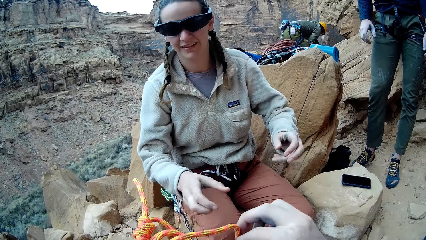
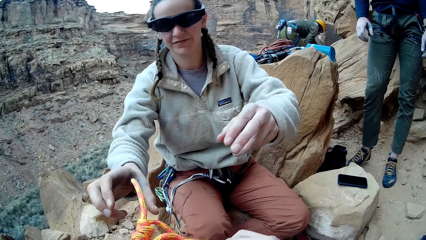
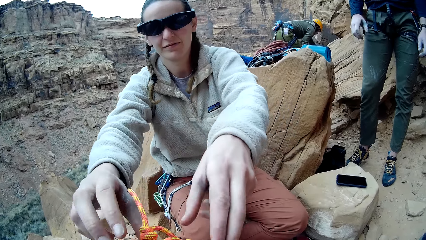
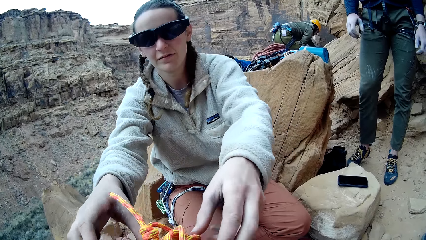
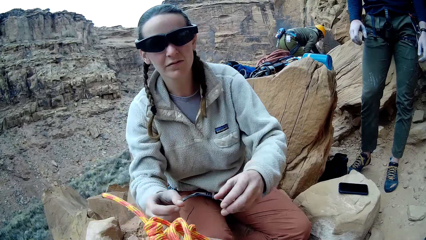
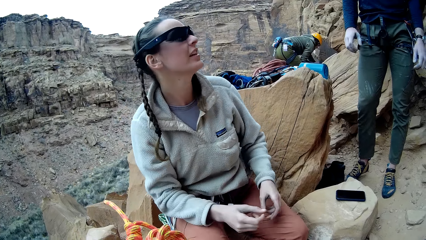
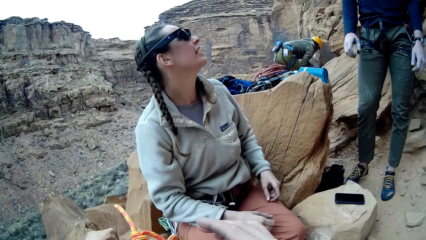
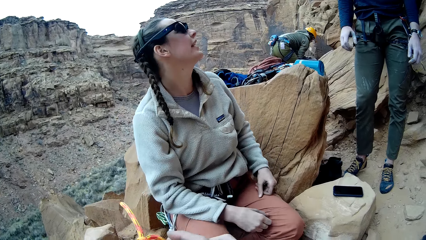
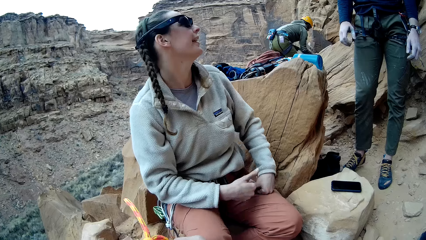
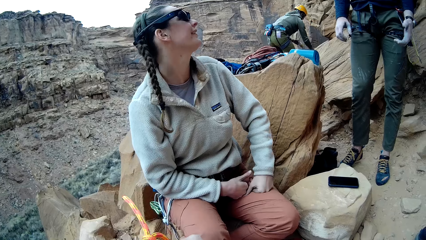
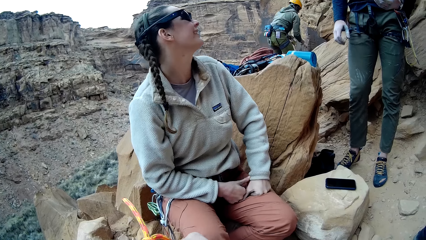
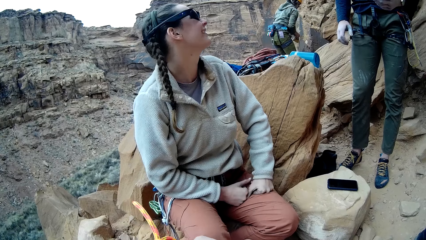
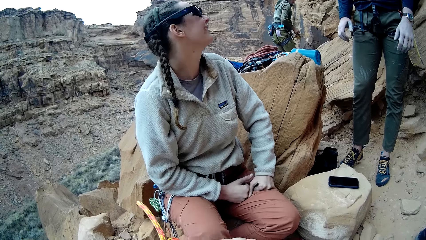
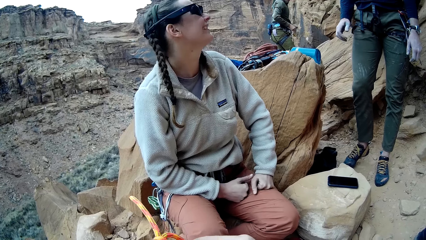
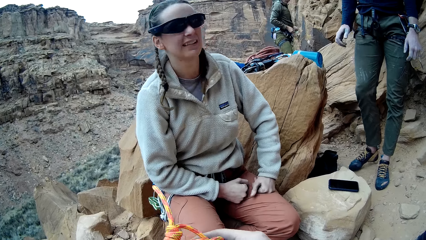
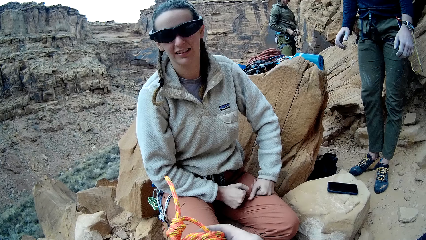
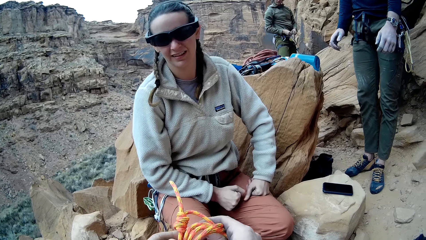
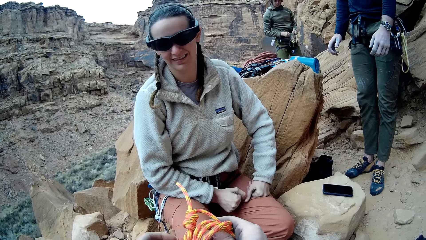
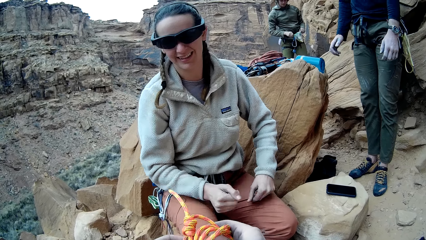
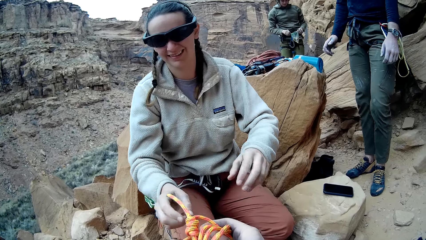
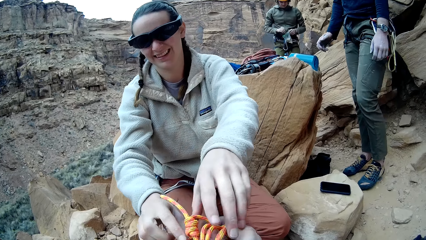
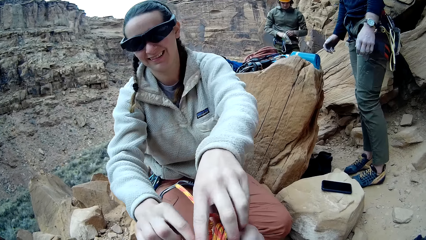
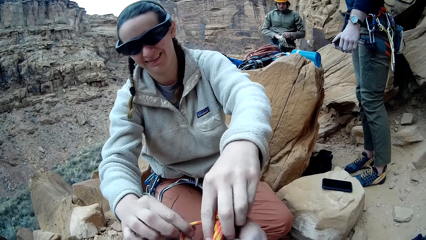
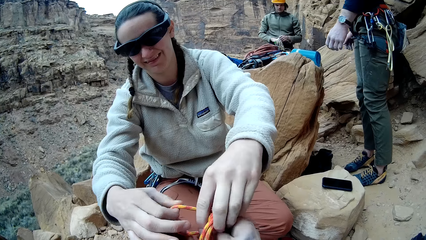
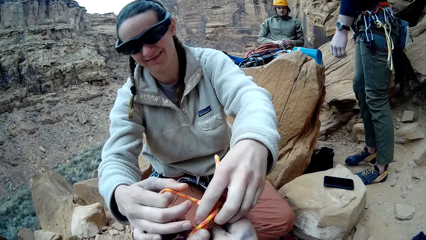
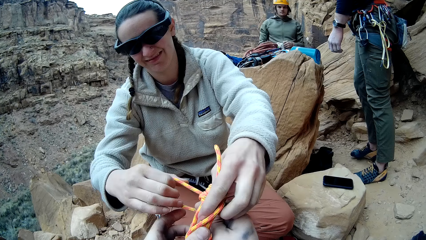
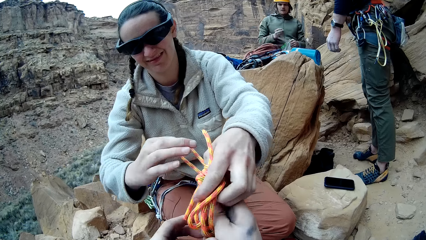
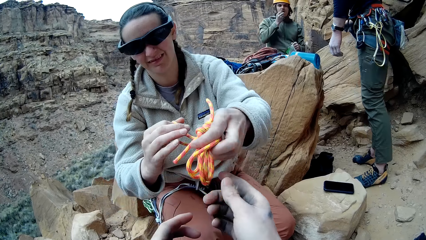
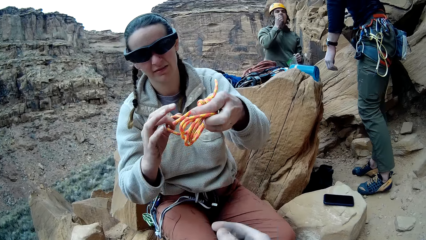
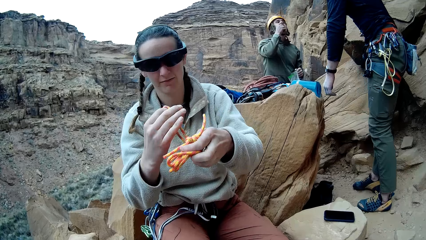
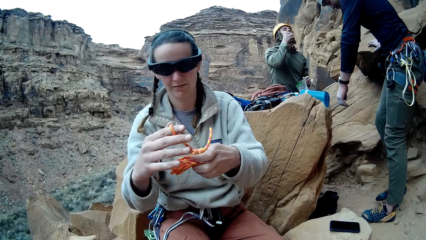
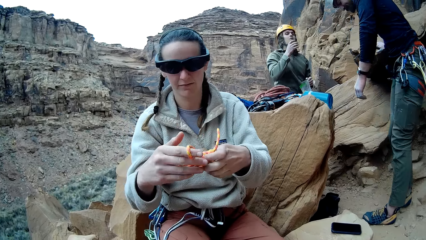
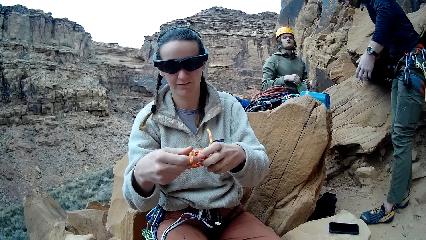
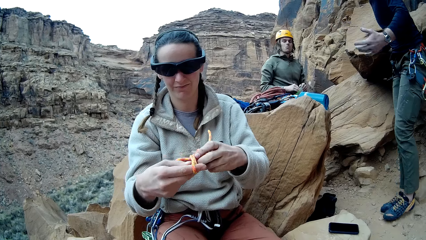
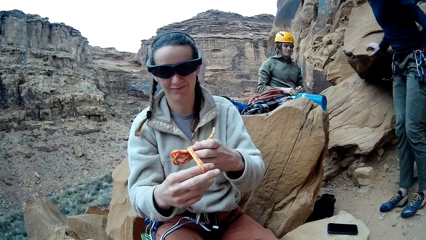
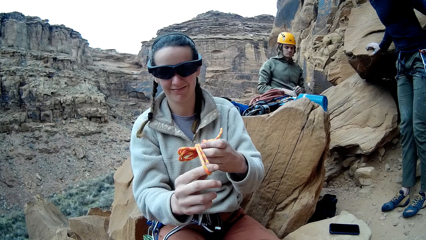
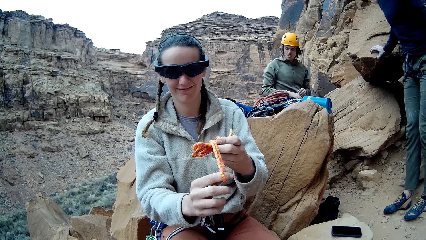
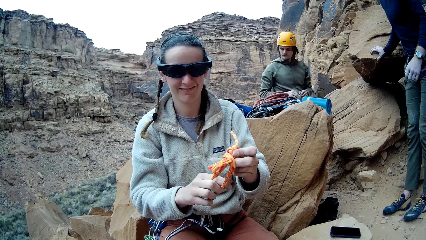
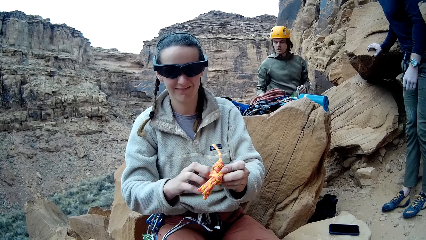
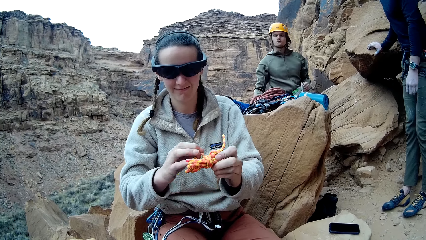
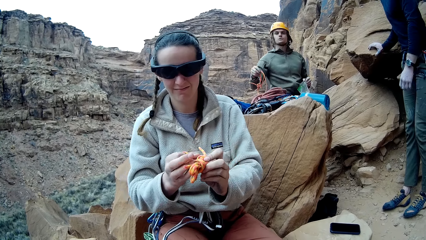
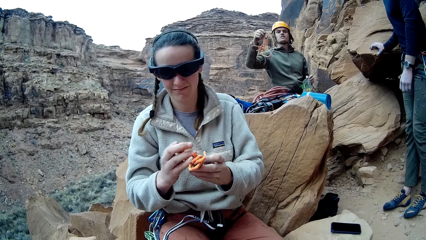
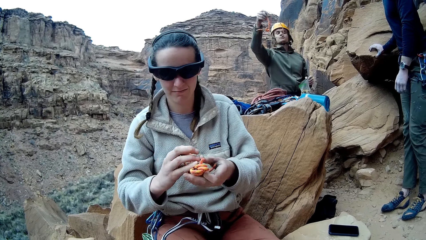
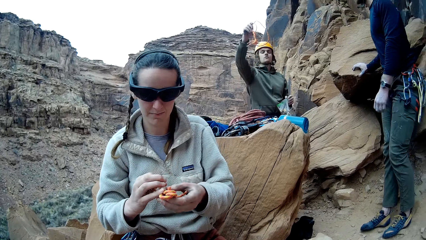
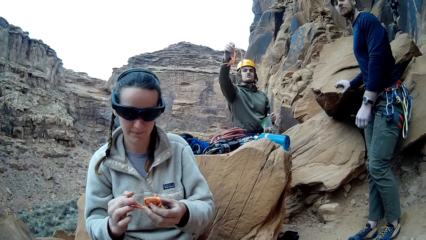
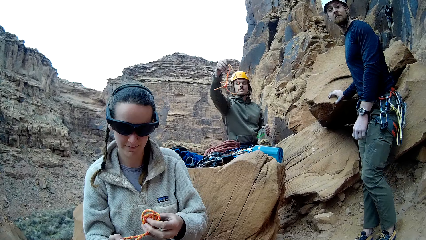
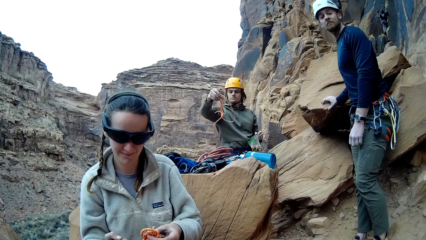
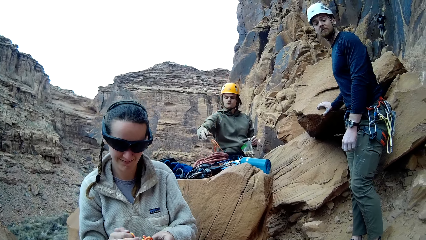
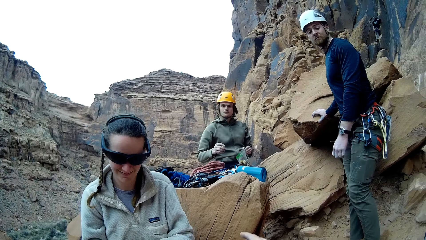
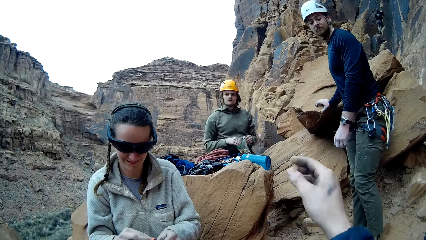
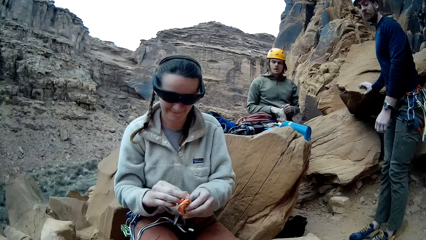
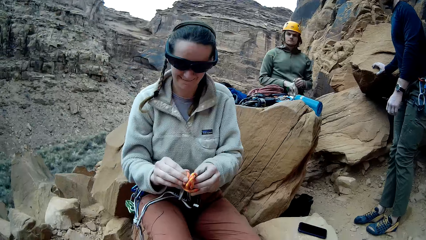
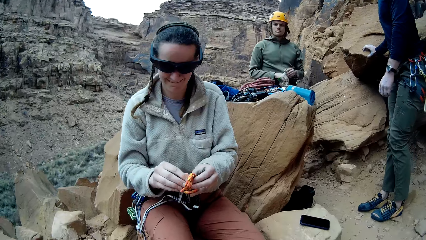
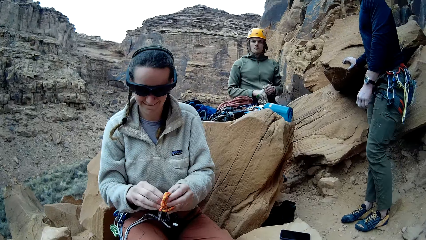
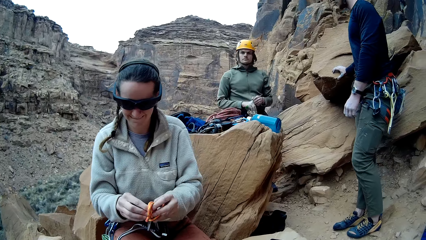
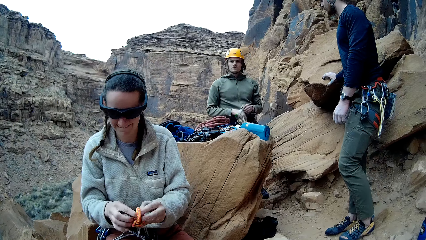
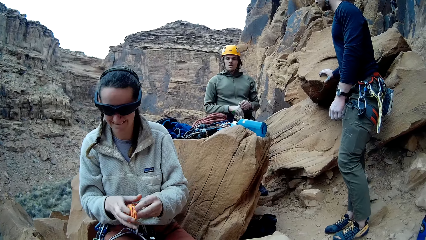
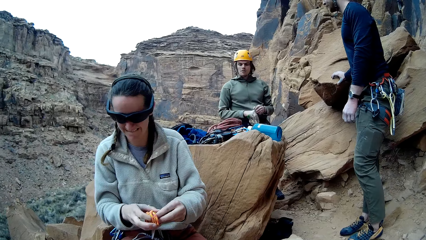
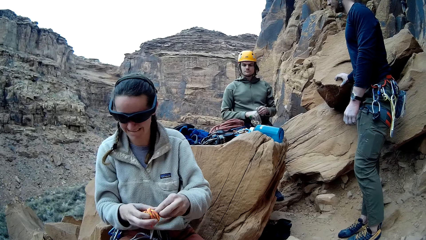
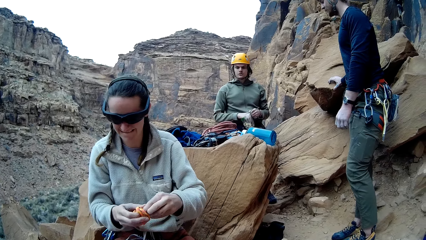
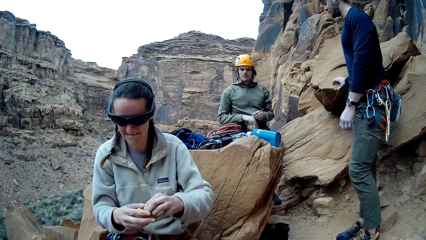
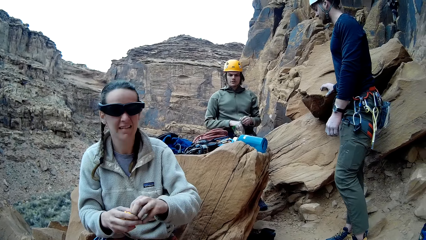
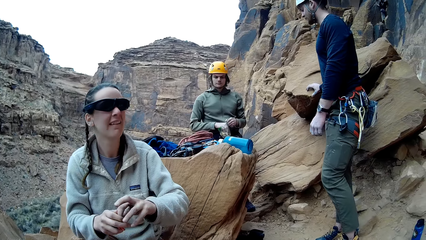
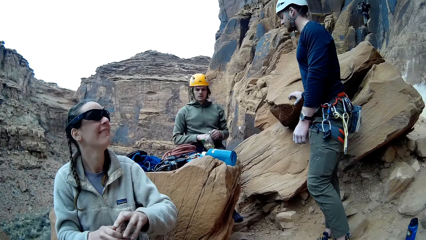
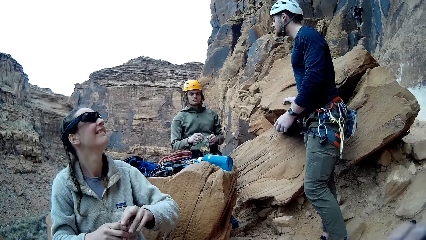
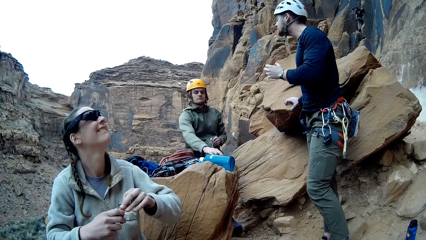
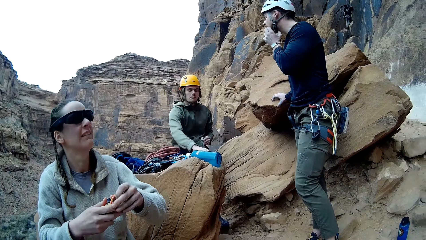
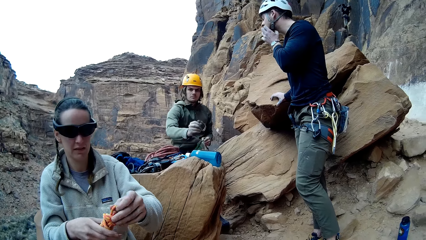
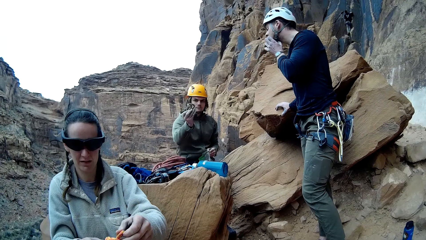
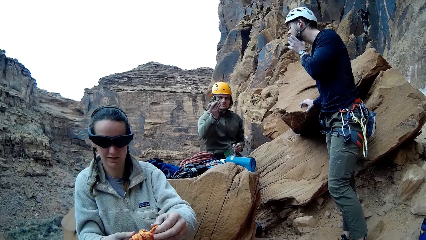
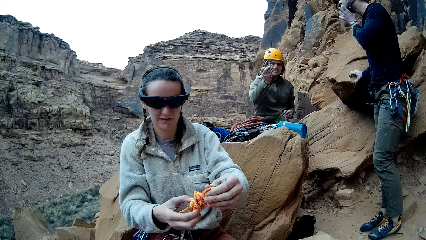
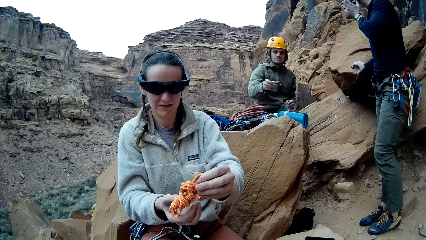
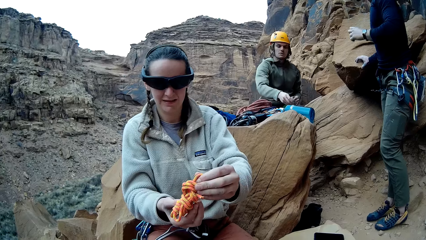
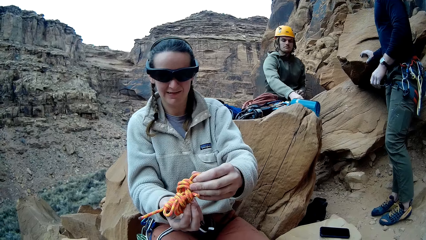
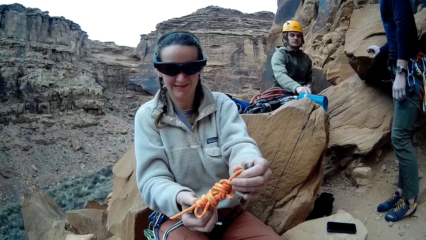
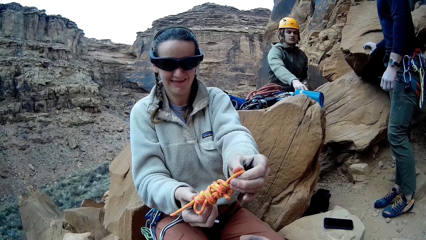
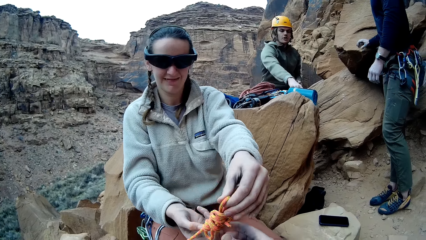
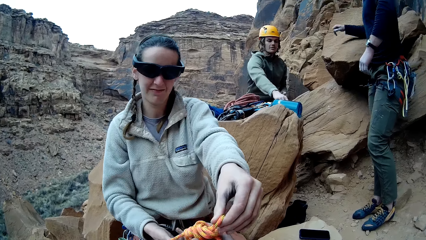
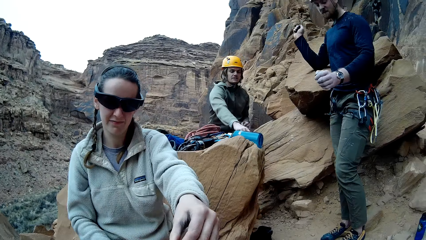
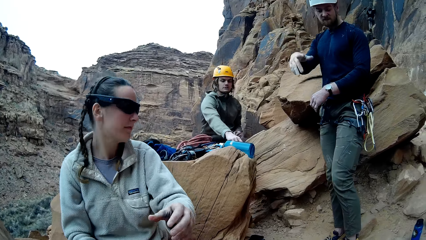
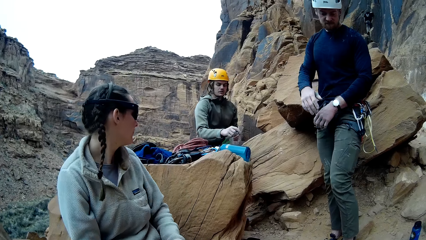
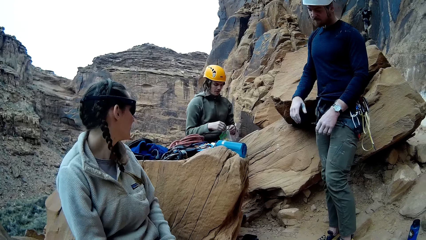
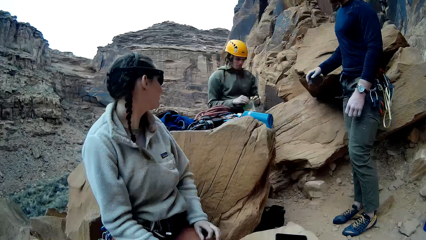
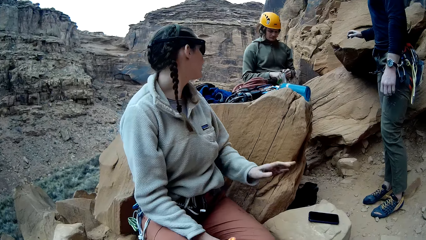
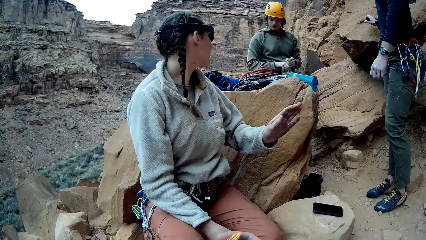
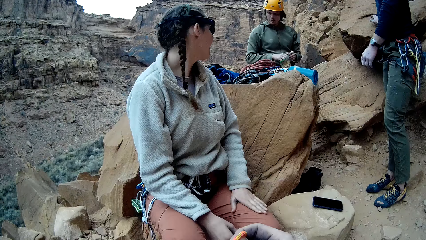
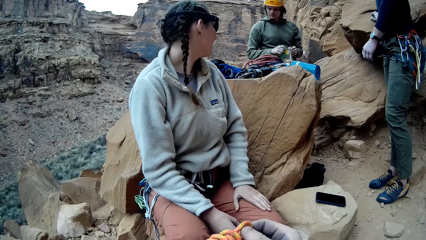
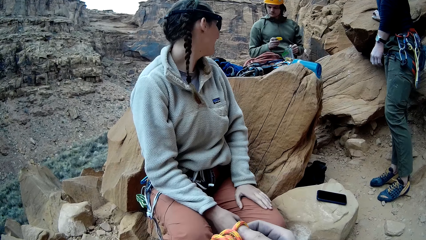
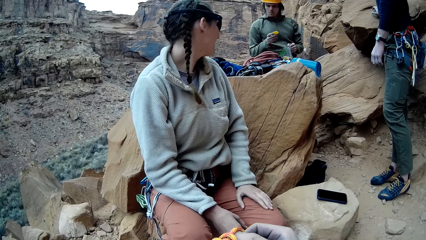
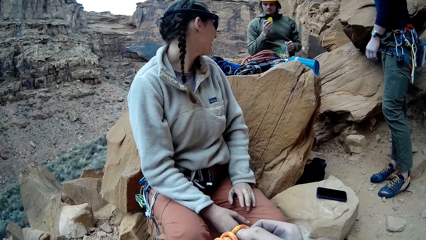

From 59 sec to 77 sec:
A lady picks a rope from a man. The lady interacts with the man. The man walks around a mountain. The lady helps the camera wearer to adjust the rope. Another man walks around the mountain. The lady picks the rope from the camera wearer. The camera wearer hands the lady the rope. The other man eats snacks from a piece of paper. The lady ties the rope and folds the rope with a hand. The camera wearer looks around the mountain. The other man lifts up a rope and puts down the rope on a stone. The camera wearer talks with a man. The other man moves the rope on a rock. The lady hands the camera wearer a rope. The first man interacts with the other man.
